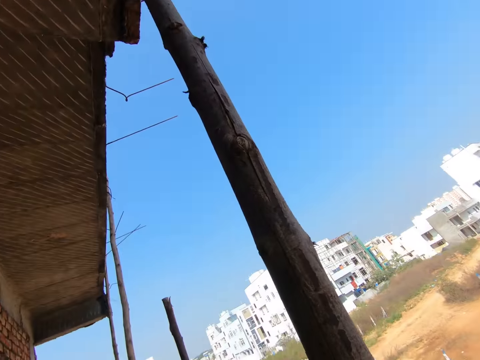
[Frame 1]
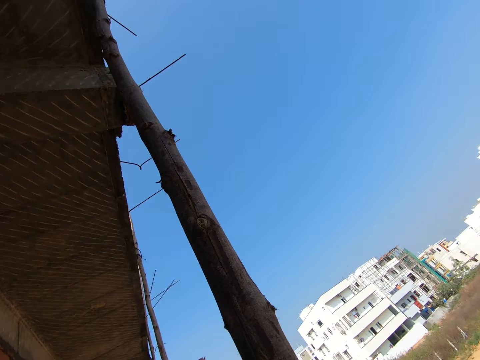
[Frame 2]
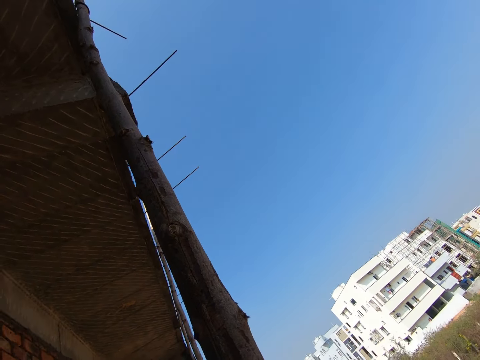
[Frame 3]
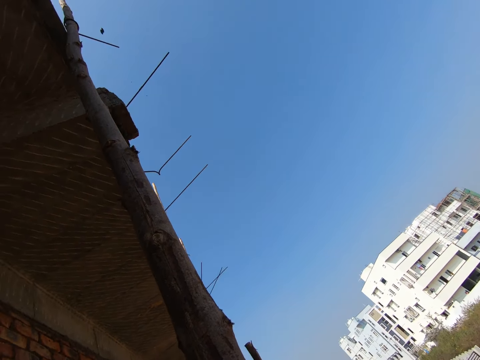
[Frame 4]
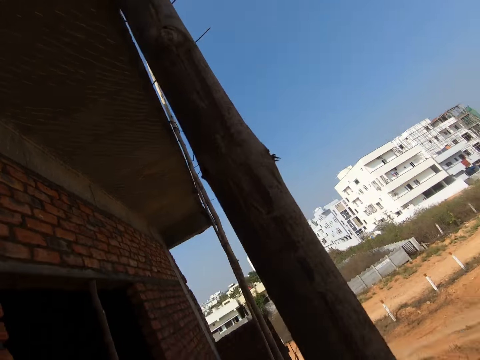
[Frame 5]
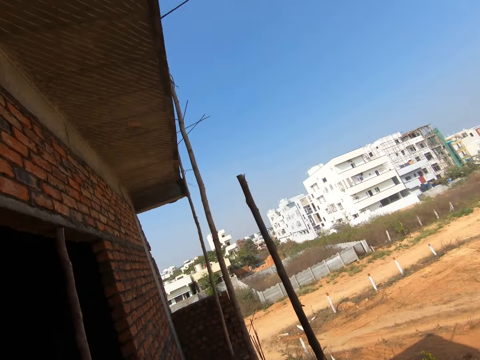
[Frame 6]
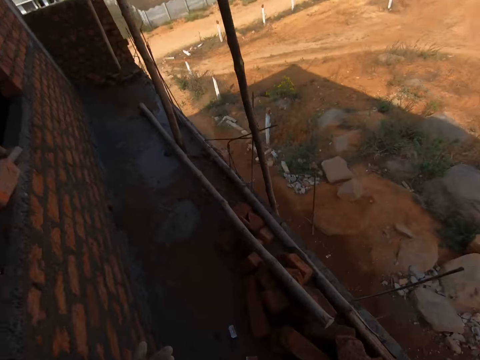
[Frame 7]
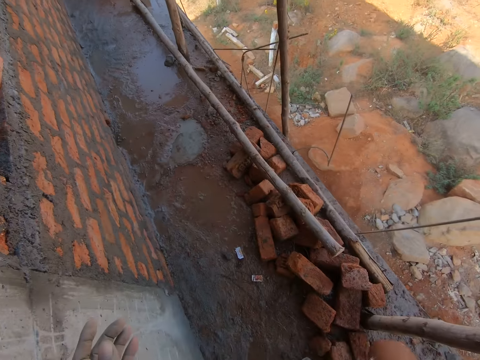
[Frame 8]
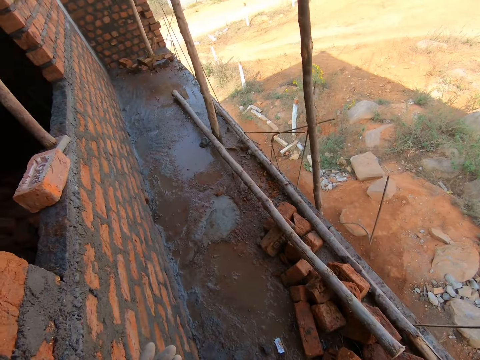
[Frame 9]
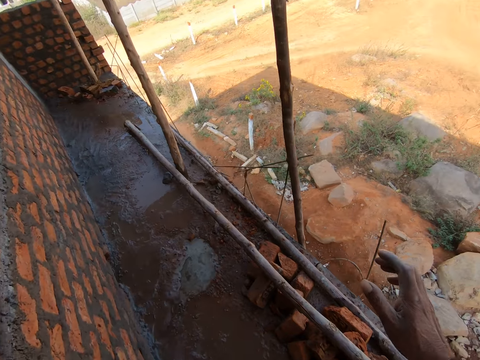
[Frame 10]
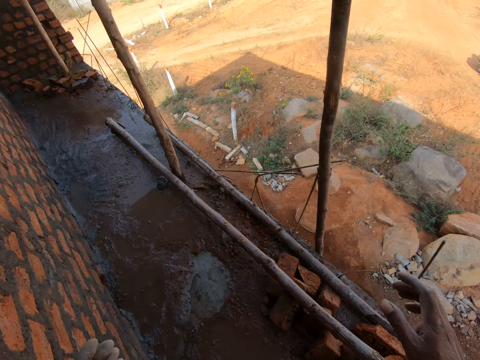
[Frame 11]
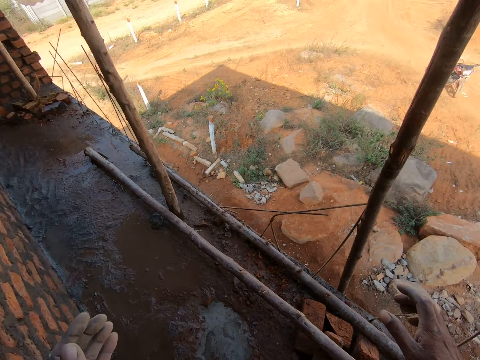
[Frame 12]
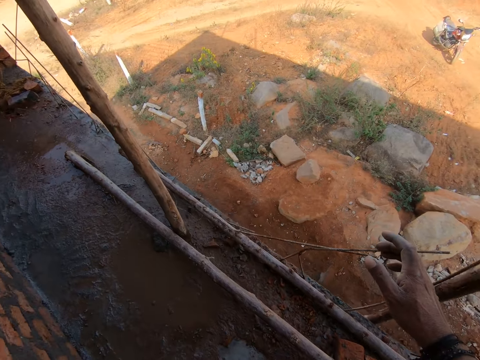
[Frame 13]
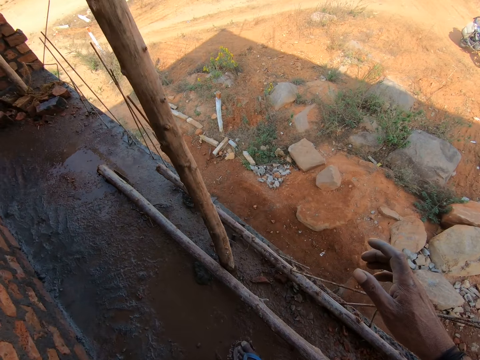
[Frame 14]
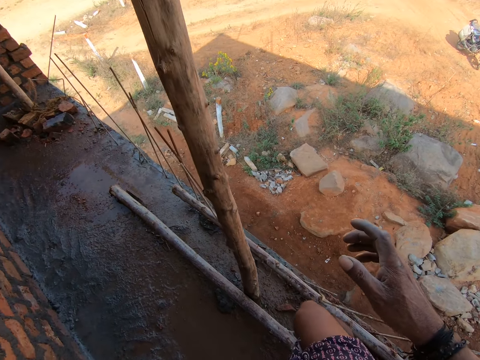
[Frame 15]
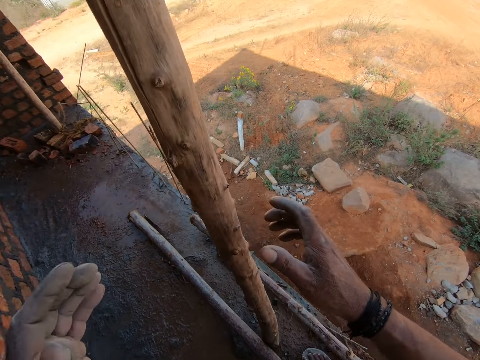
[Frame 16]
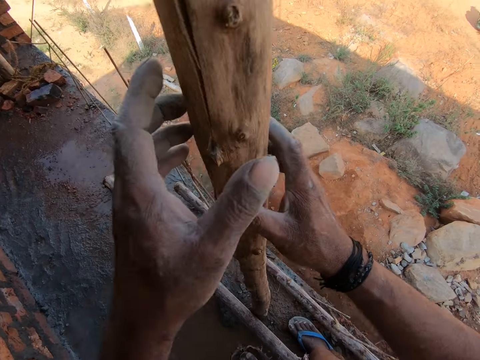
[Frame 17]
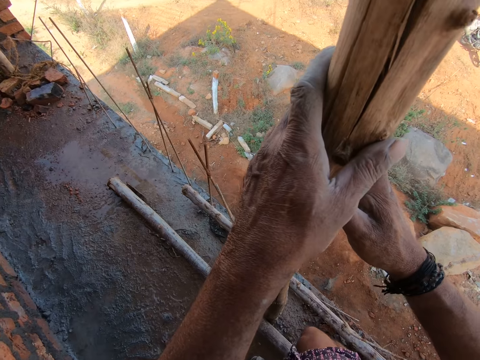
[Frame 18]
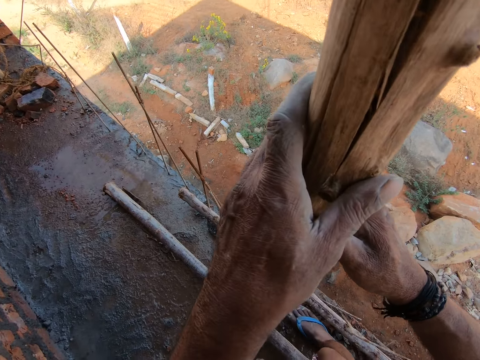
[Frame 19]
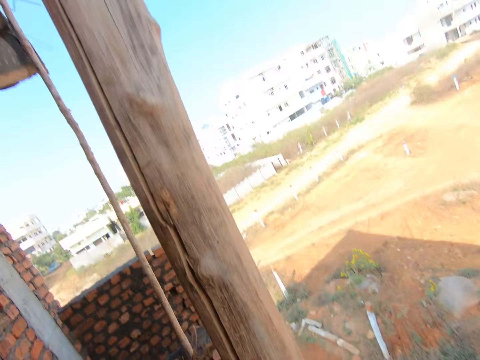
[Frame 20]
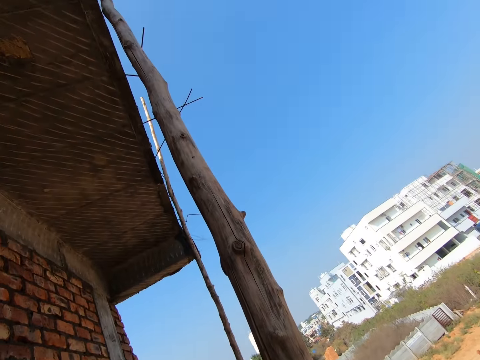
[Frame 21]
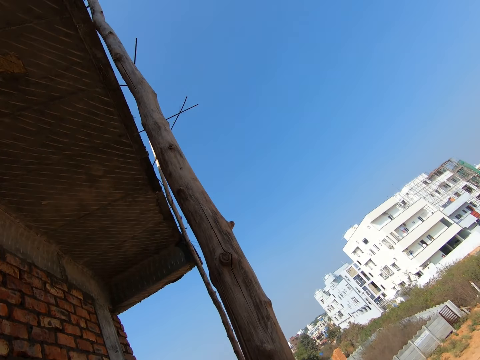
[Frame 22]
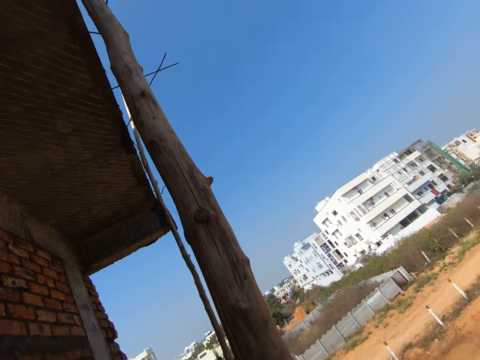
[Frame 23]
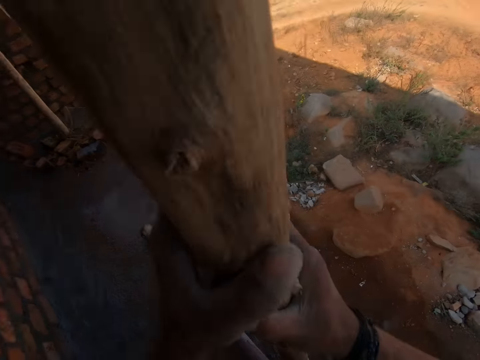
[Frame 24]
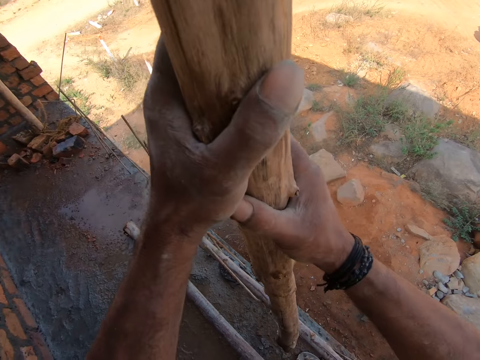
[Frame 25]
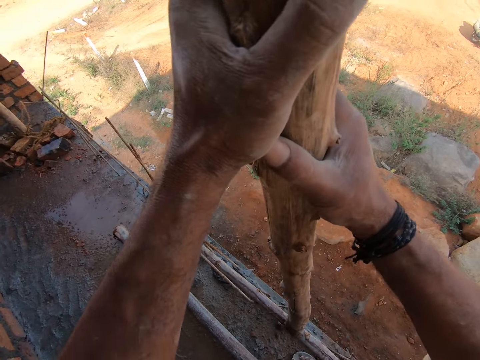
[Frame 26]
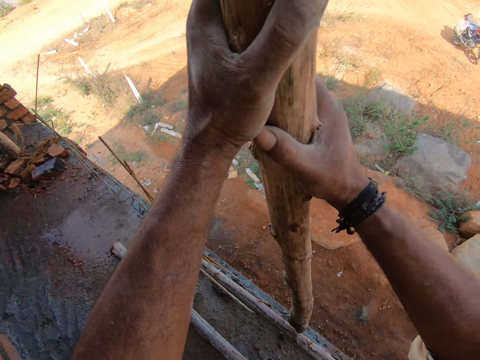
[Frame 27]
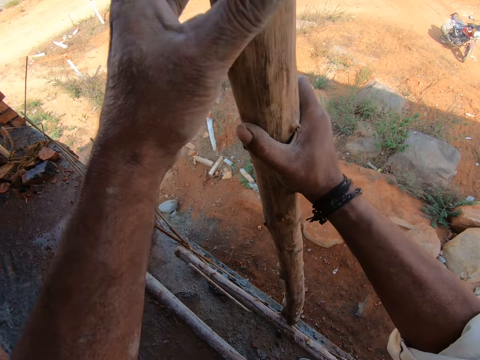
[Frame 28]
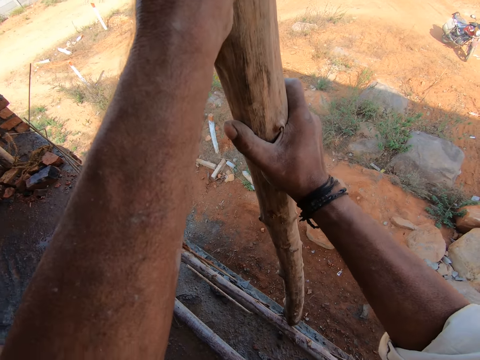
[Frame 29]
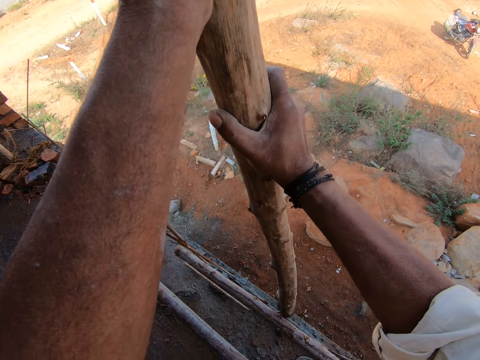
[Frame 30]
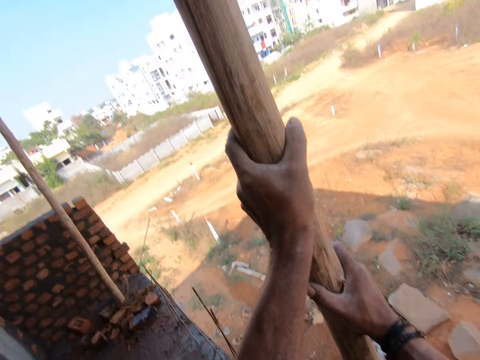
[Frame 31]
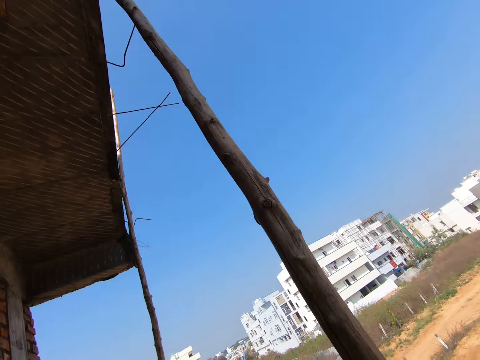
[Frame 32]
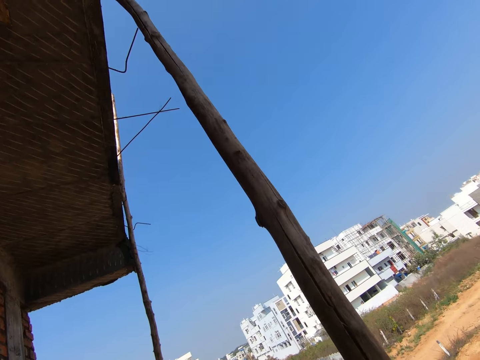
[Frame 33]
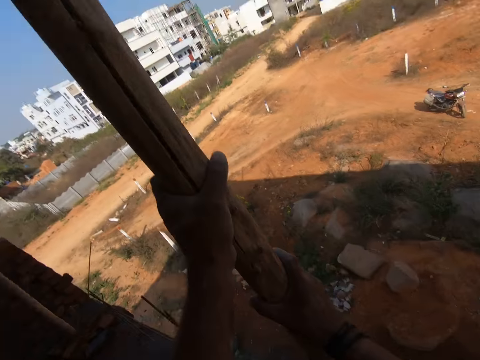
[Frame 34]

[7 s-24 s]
The camera wearer looks at the wood. They walk on top of a building. They hold a wooden pole. They look at the wood. They pull the wood.

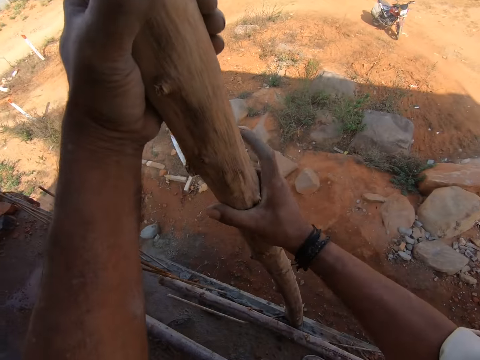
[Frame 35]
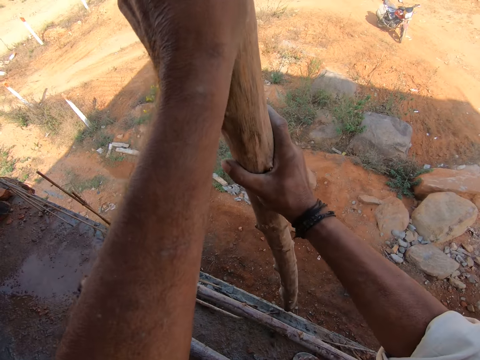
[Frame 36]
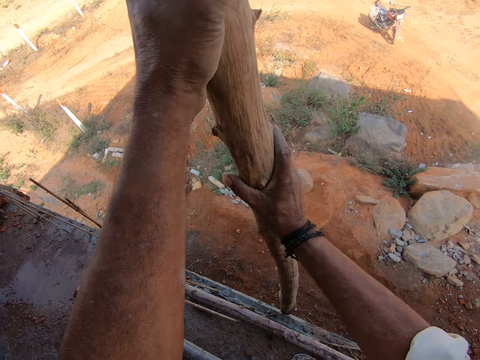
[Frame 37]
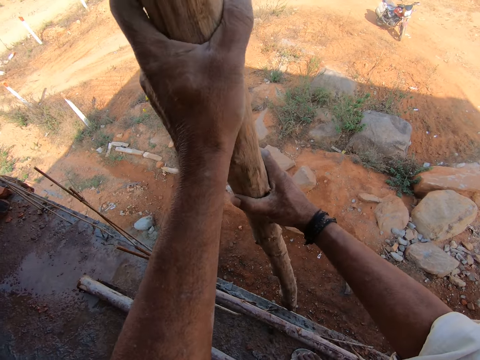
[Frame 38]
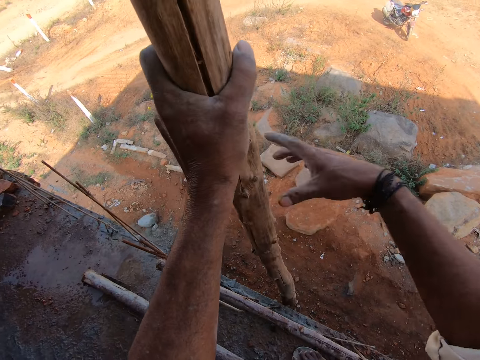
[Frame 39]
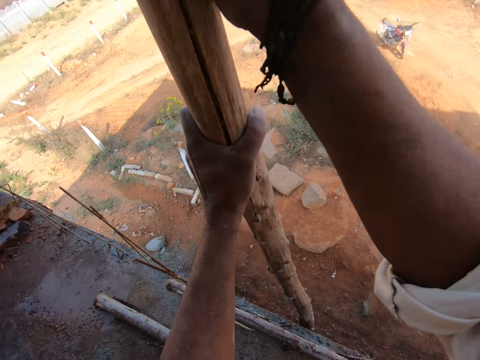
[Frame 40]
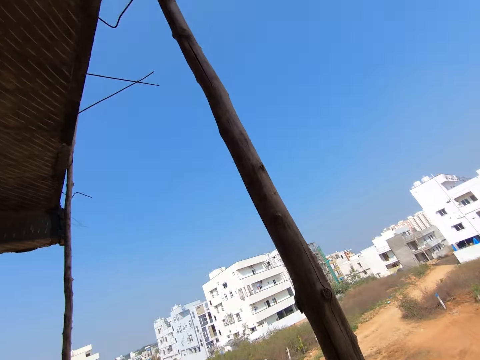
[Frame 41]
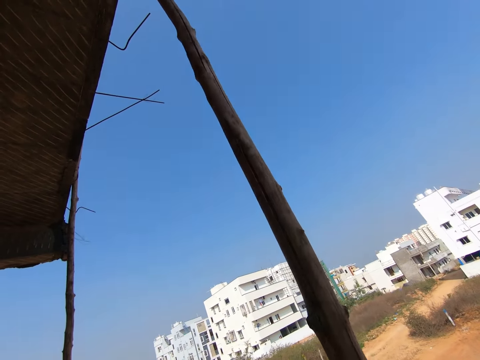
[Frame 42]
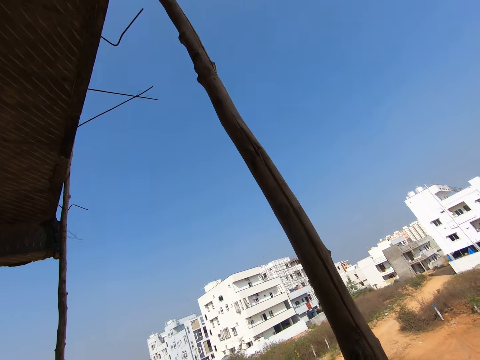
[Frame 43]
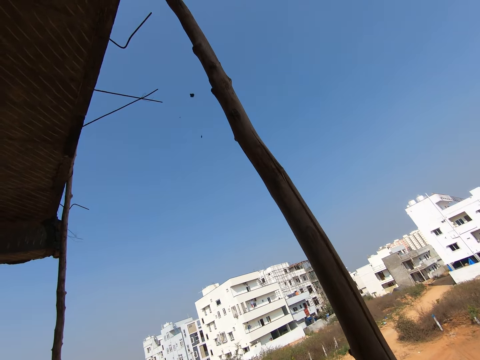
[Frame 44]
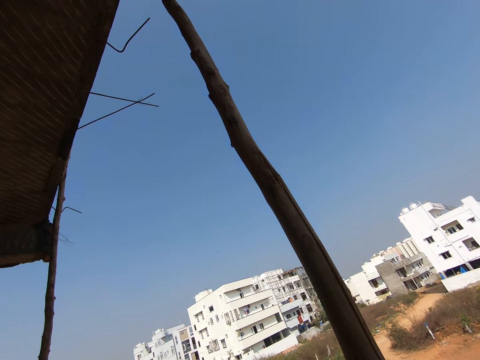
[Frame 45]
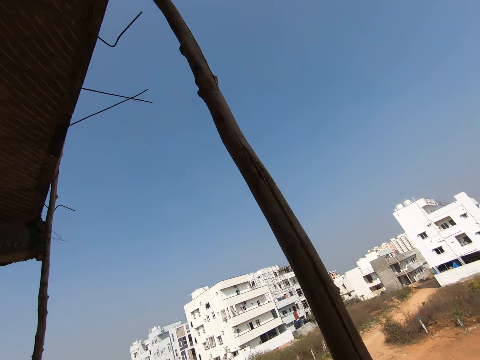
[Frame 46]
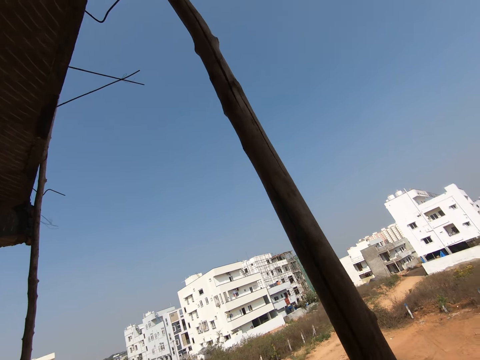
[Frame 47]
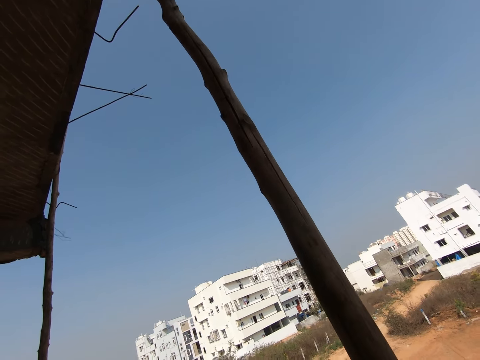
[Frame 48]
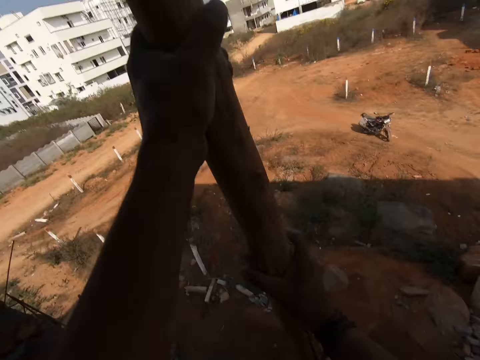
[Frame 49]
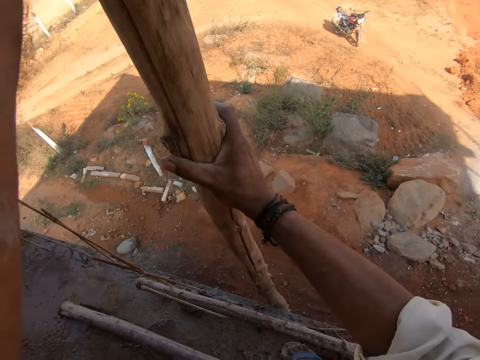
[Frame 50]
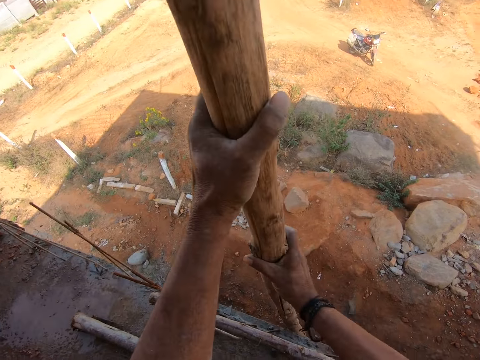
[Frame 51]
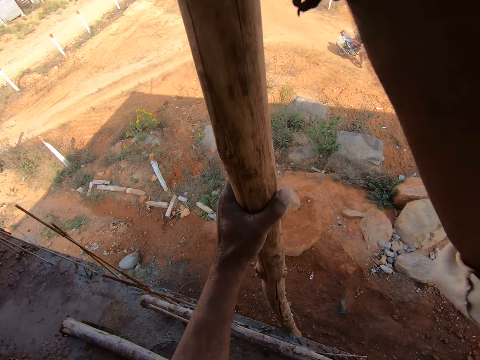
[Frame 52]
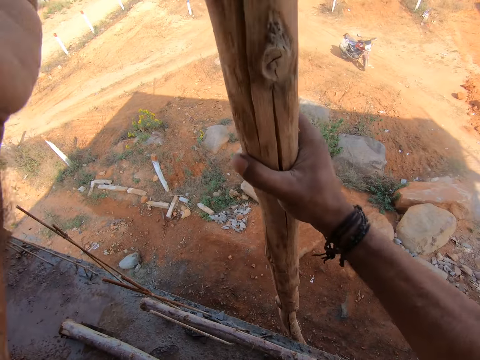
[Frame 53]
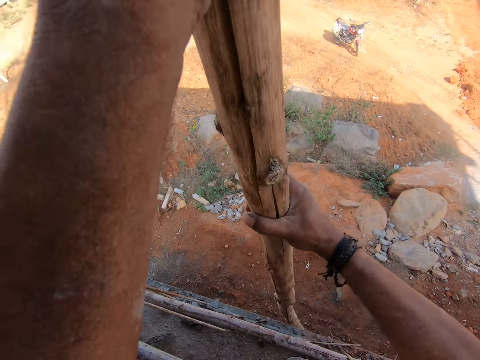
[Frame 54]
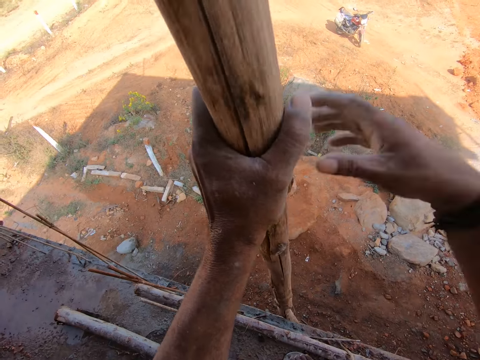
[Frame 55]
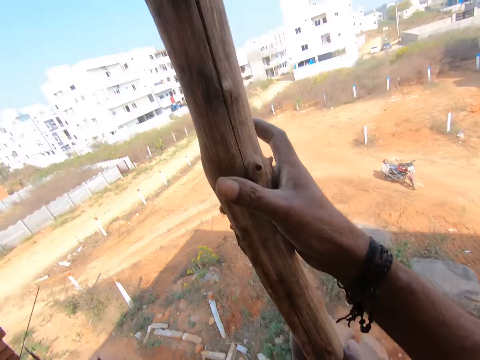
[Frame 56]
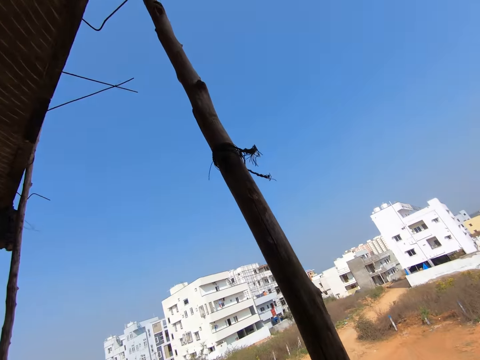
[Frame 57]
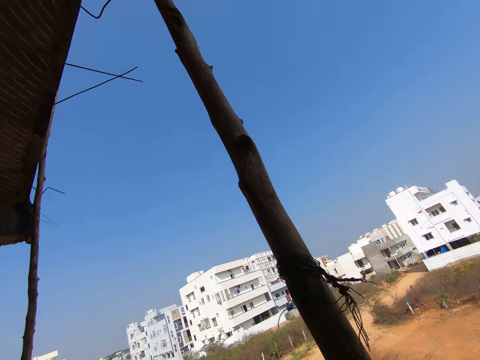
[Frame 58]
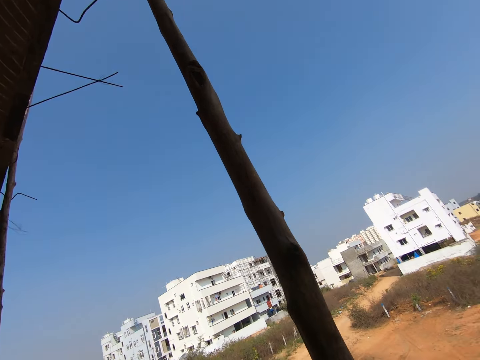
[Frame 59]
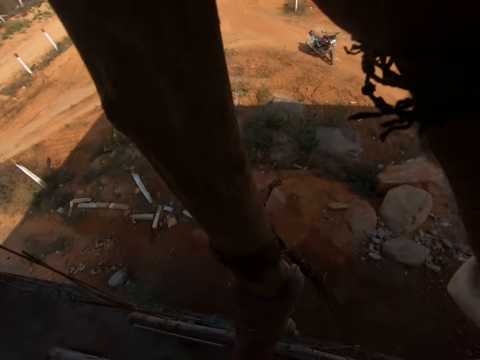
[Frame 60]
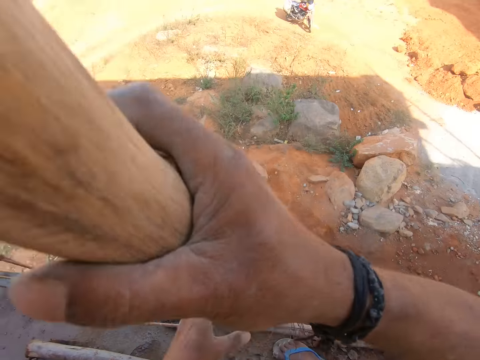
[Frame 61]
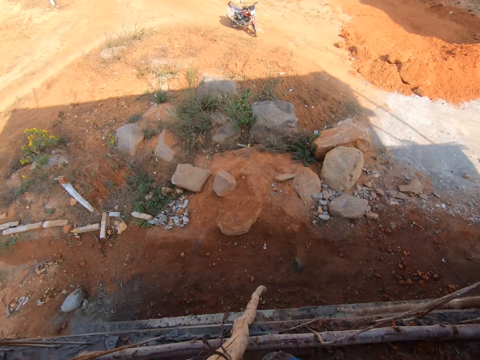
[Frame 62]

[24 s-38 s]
The camera wearer twists the wooden pole. They move down the wooden pole.
